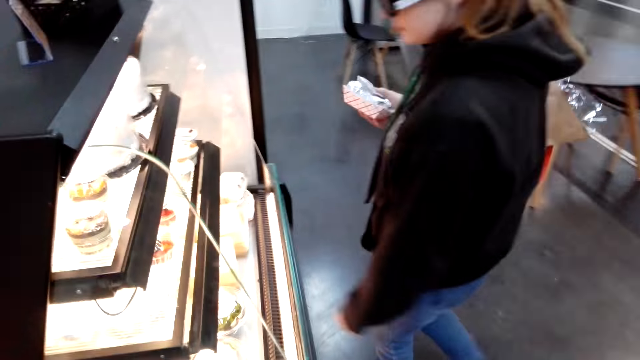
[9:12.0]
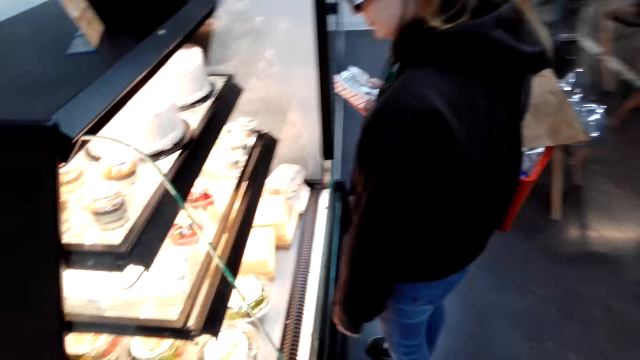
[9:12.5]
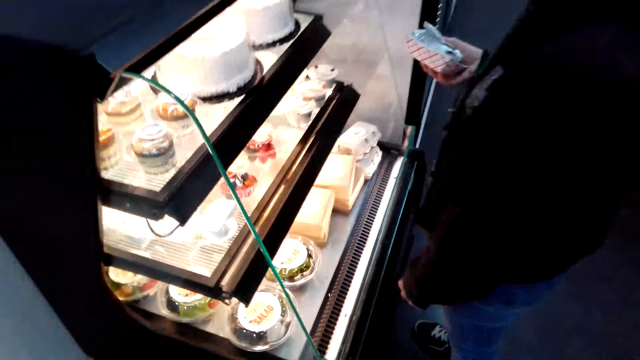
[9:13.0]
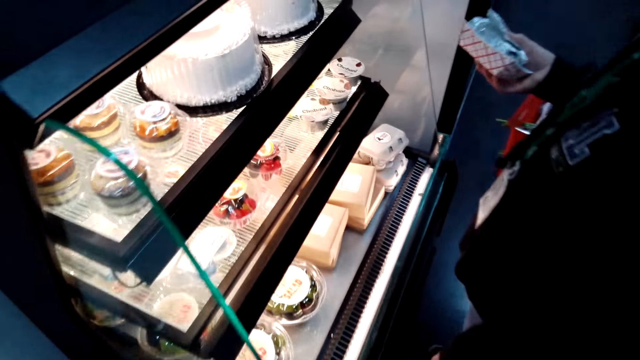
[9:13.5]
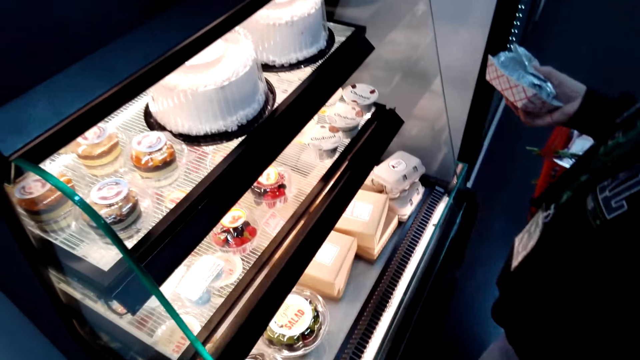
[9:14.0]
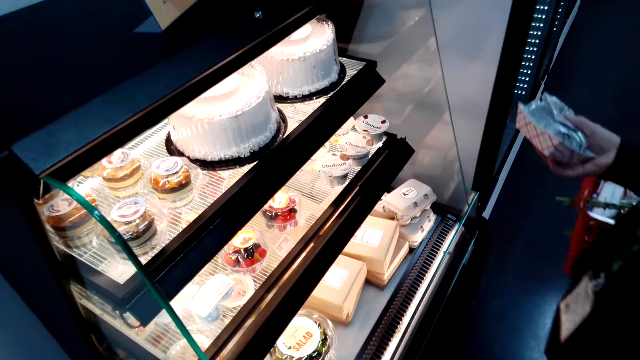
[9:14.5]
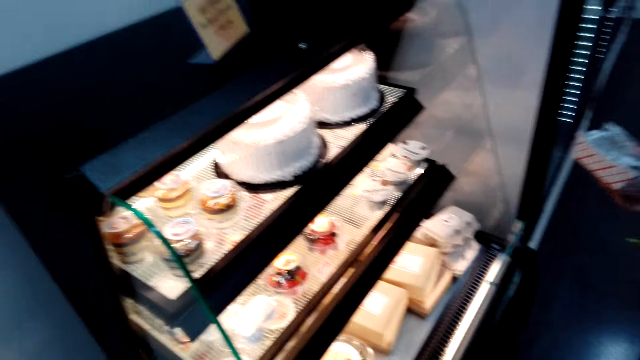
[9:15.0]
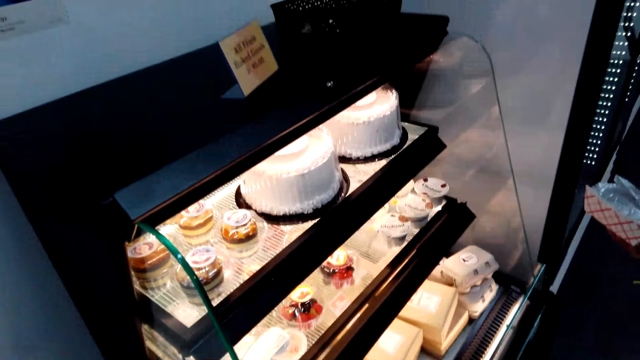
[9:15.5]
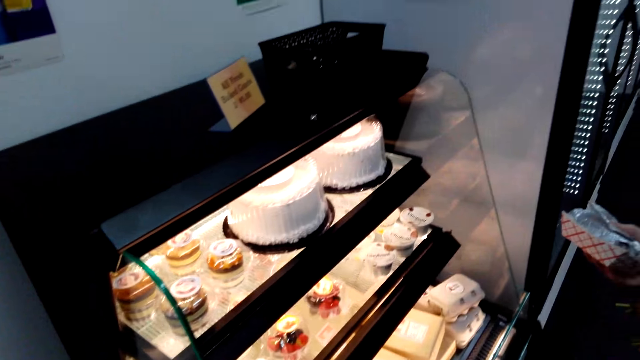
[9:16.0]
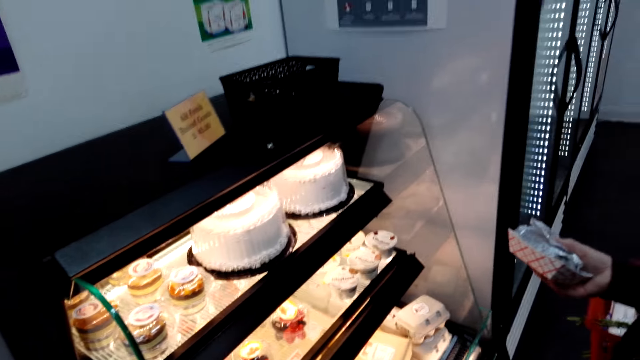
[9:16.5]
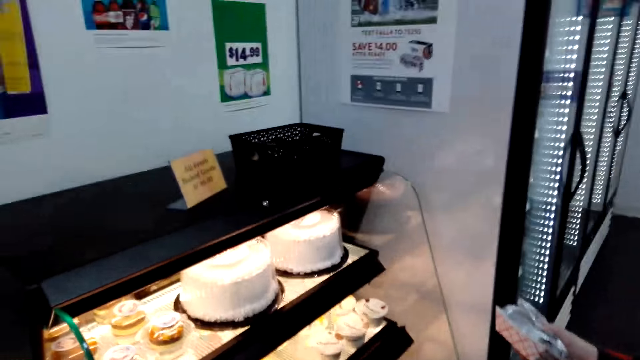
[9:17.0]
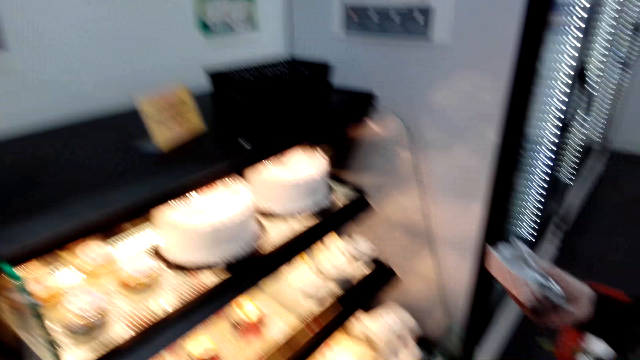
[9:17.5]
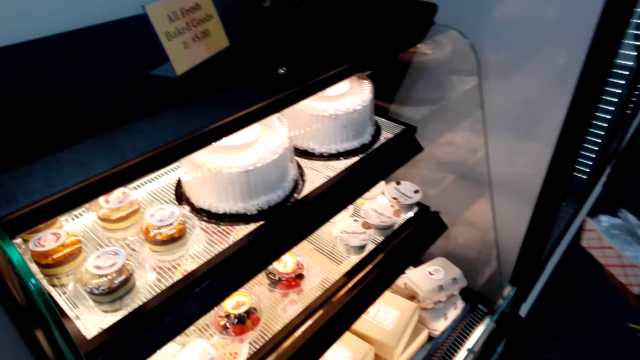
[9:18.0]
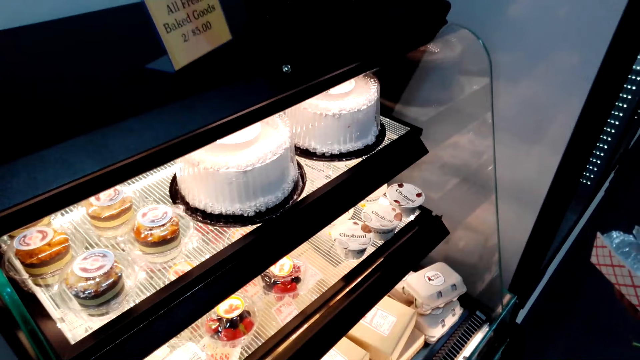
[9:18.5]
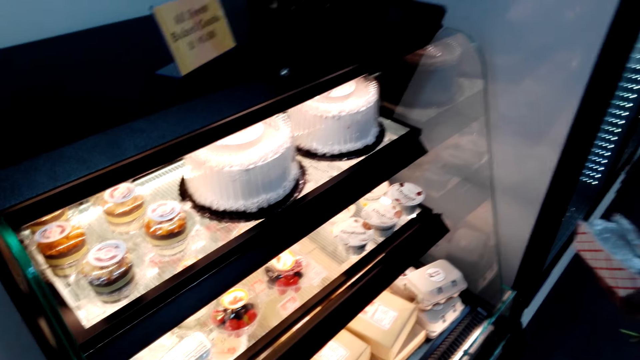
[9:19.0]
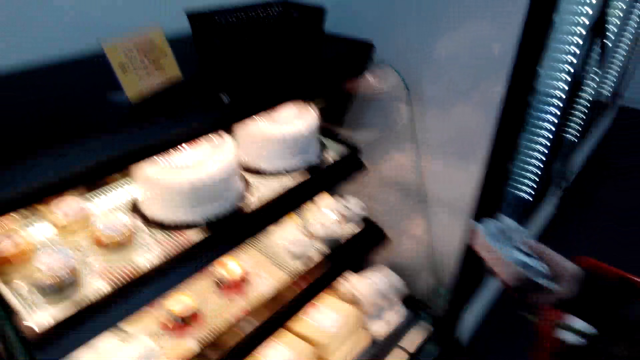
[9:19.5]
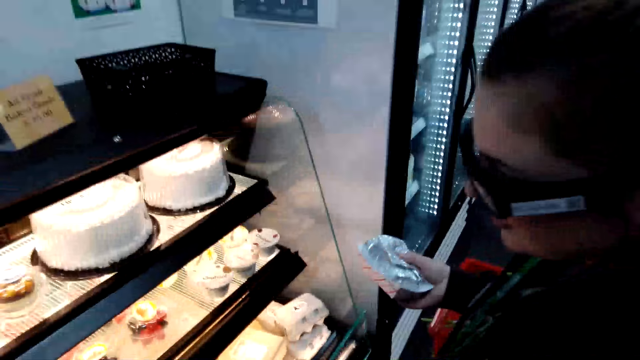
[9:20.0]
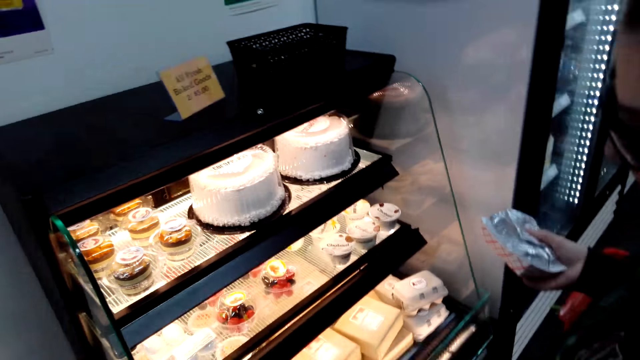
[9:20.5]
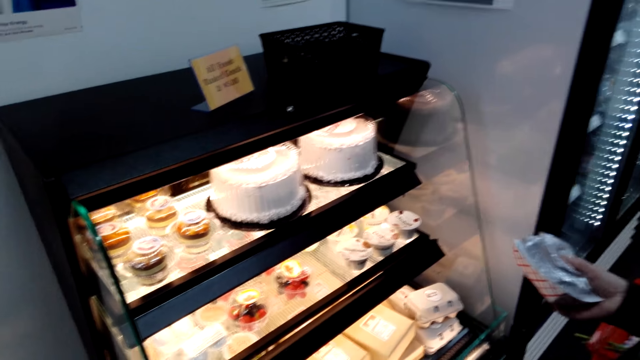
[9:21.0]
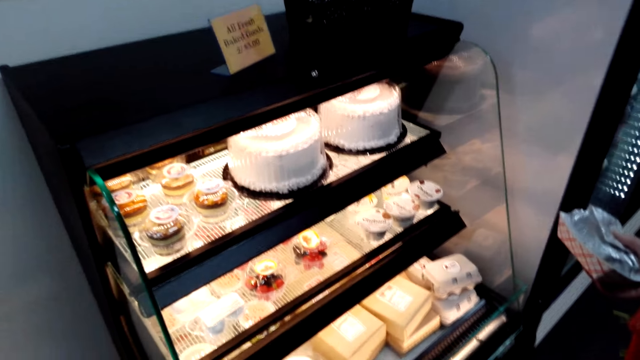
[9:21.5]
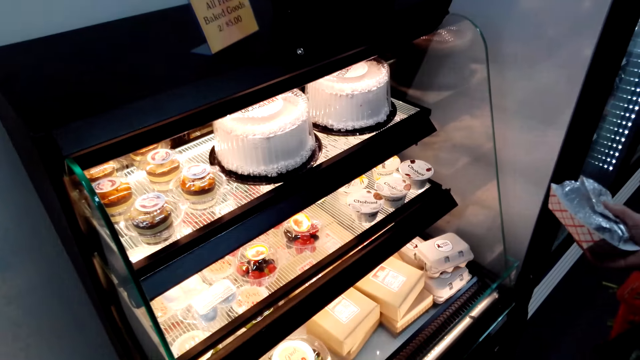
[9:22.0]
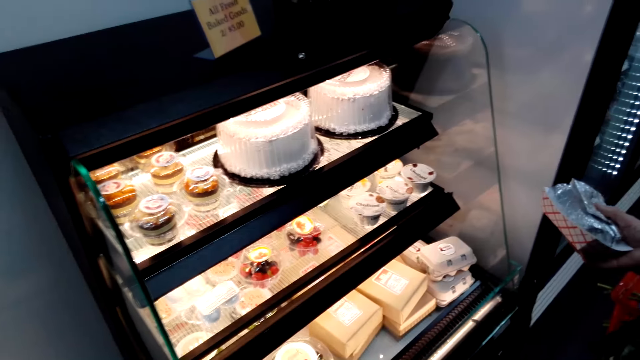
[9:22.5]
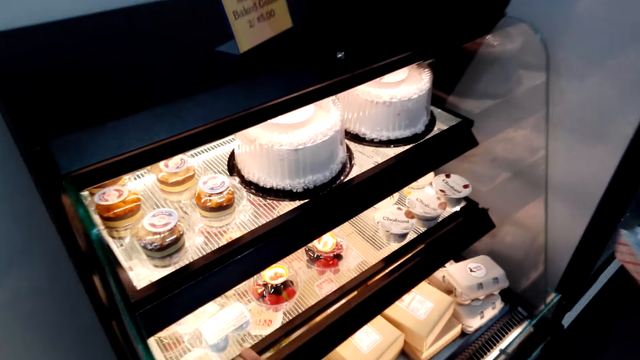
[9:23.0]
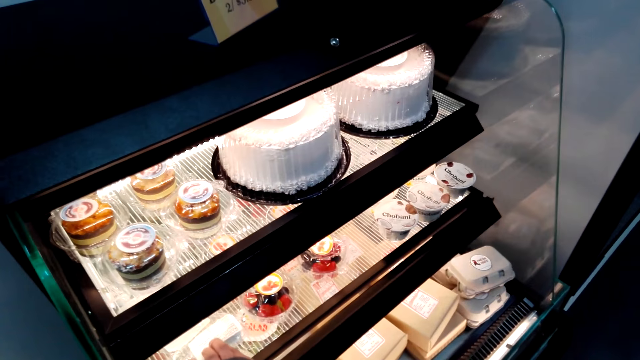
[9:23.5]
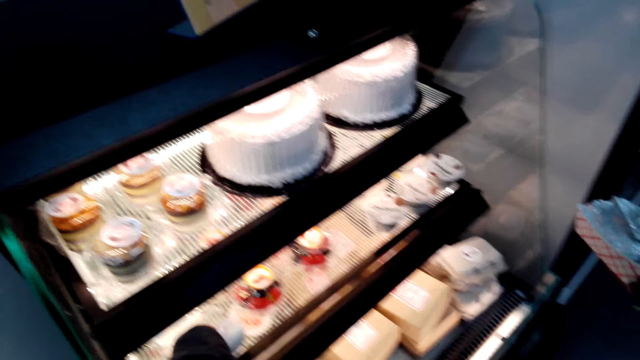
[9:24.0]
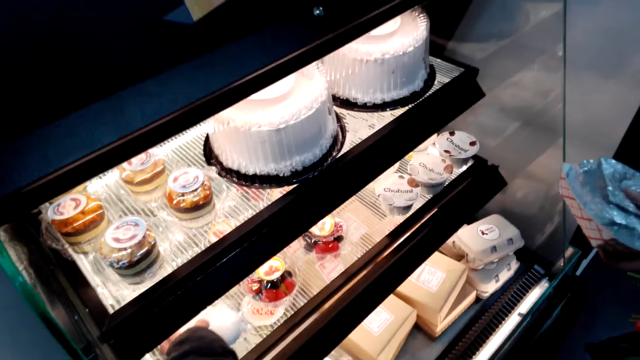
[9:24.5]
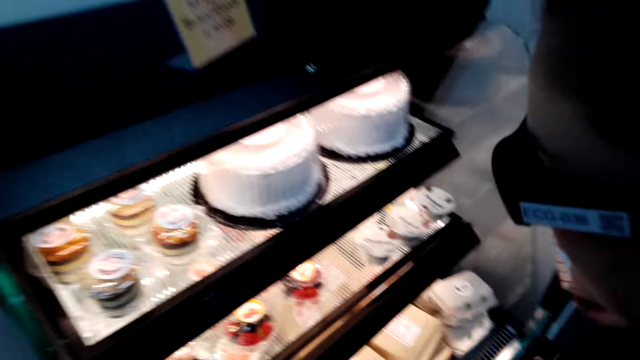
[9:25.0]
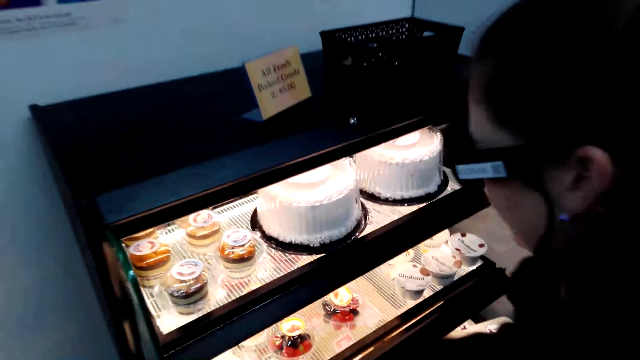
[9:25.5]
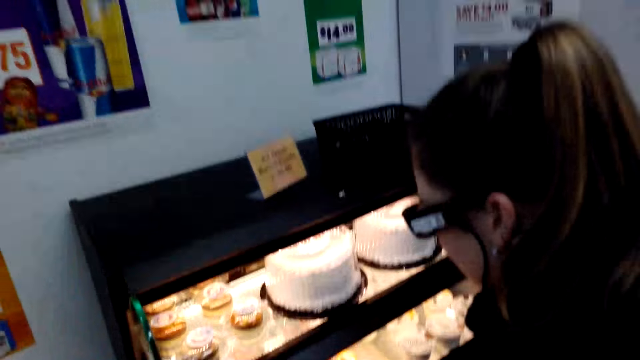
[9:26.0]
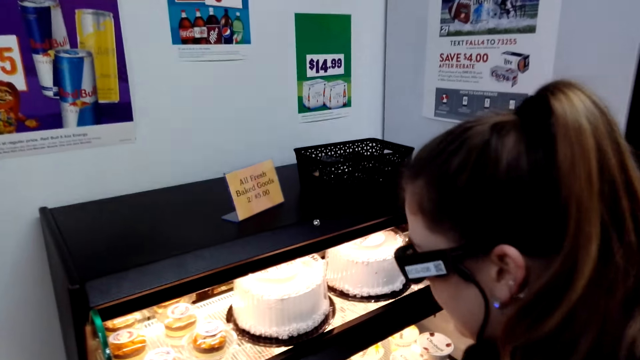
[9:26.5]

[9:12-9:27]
The camera wearer looks around. A lady stands at the cake stand. The camera wearer looks at the cakes on the shelf. The lady holds a paper box on her hands. The camera wearer converses with the lady. They stand at the cake stand counter and pick a serviette in the cake stand.

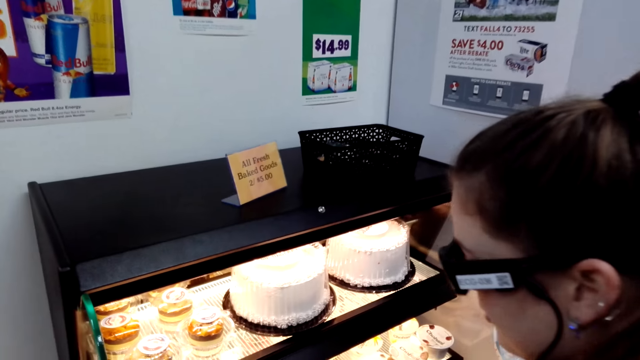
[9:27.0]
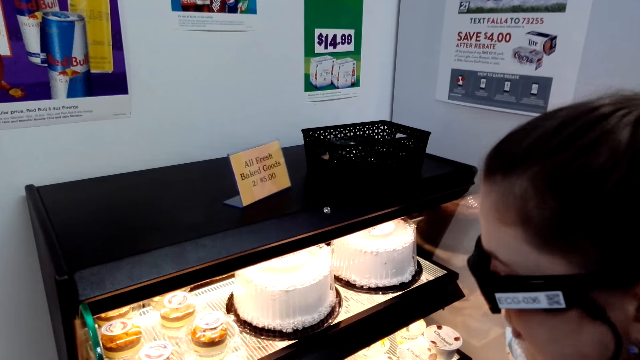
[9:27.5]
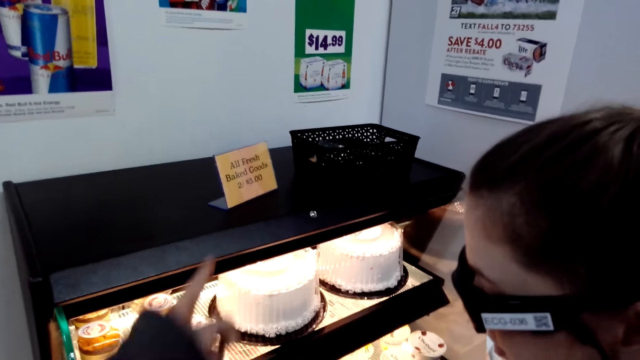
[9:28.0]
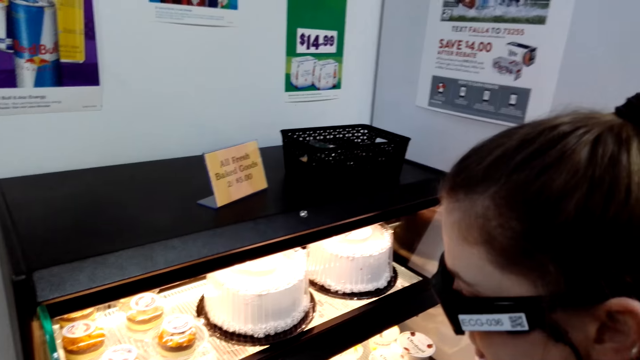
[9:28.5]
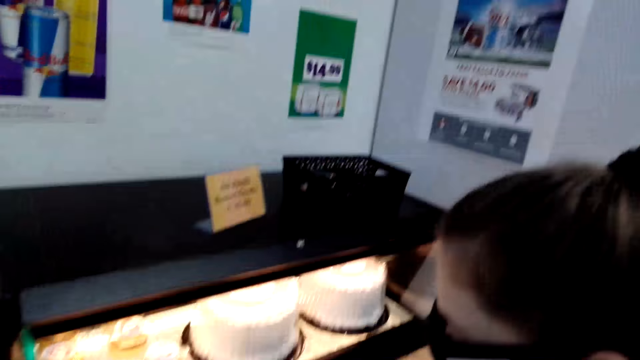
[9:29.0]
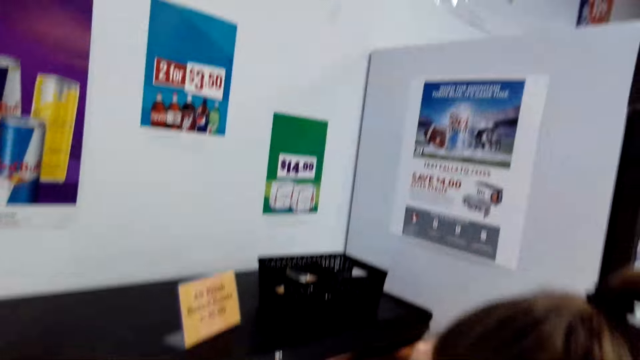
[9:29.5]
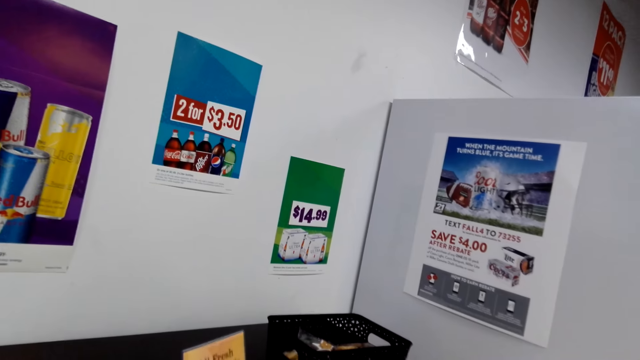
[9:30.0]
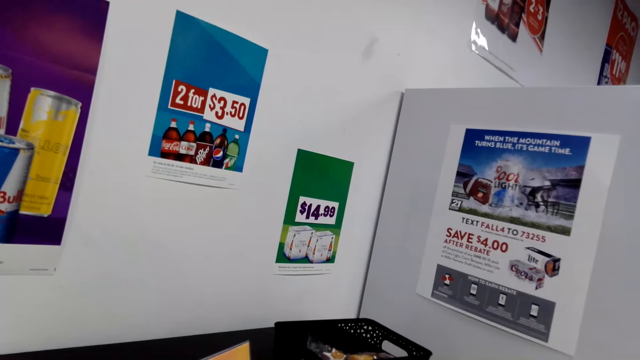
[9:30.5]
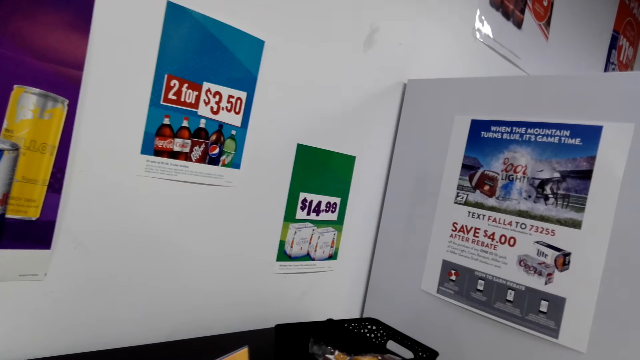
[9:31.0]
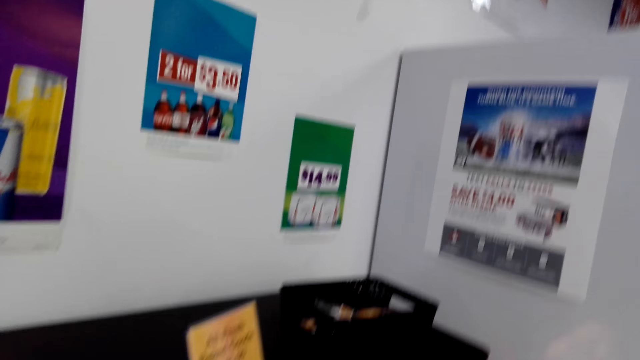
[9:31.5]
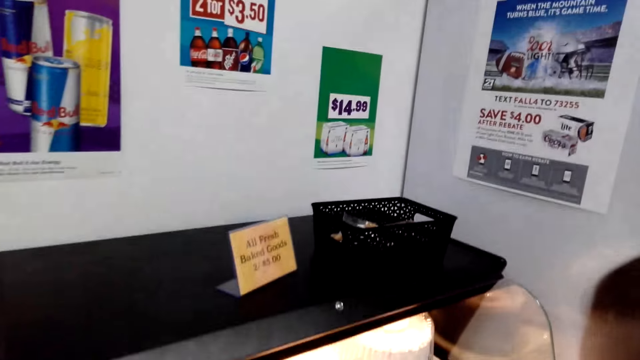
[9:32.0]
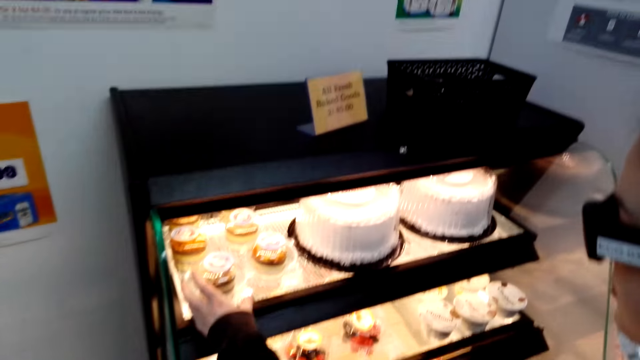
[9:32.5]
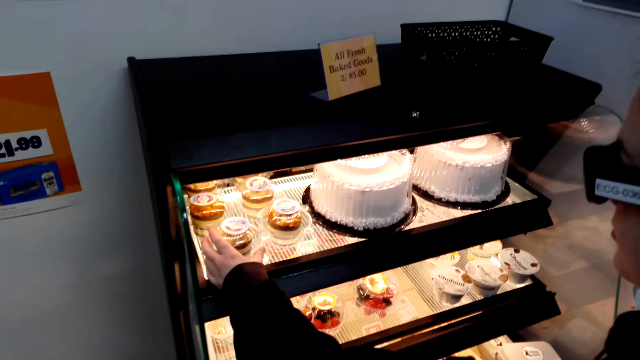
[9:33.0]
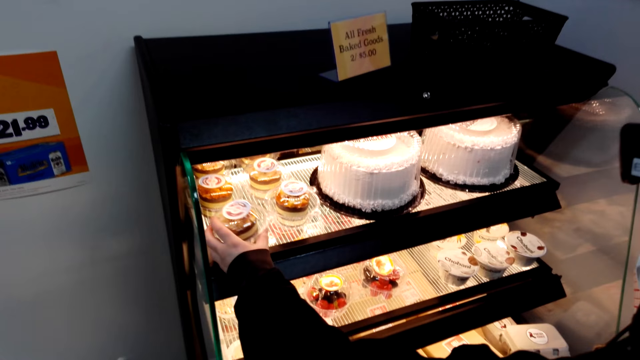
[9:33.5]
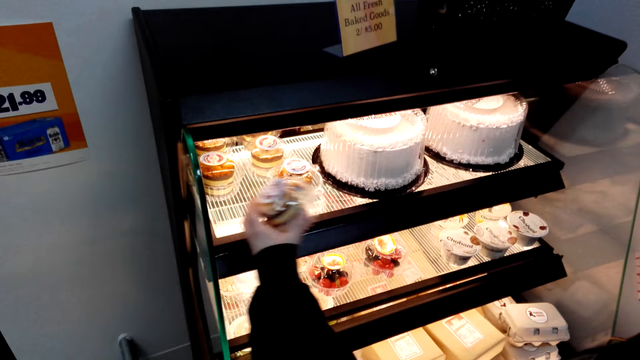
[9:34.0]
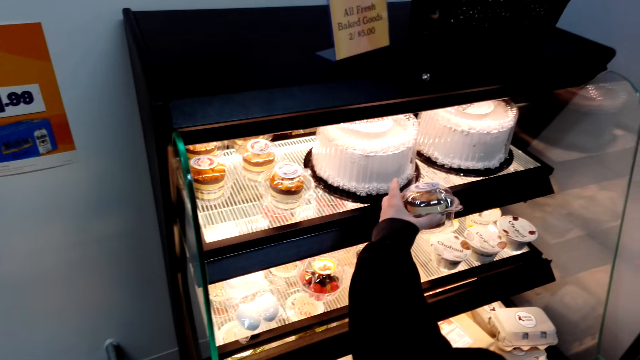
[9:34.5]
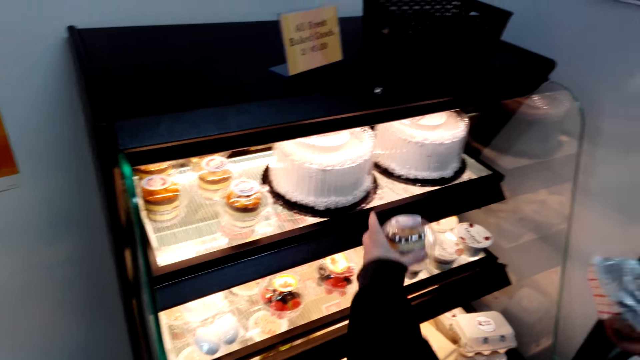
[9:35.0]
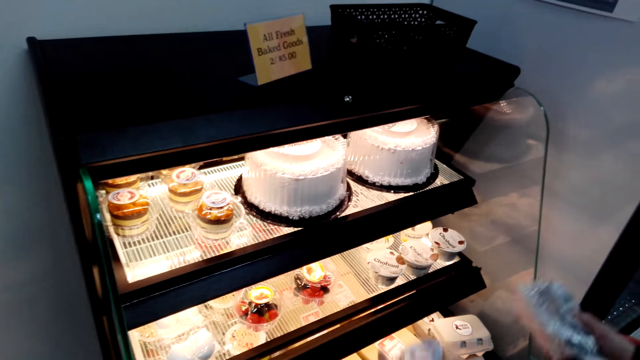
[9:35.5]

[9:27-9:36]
The camera wearer points at the cake stand counter. A lady picks a cake from the cake stand.
